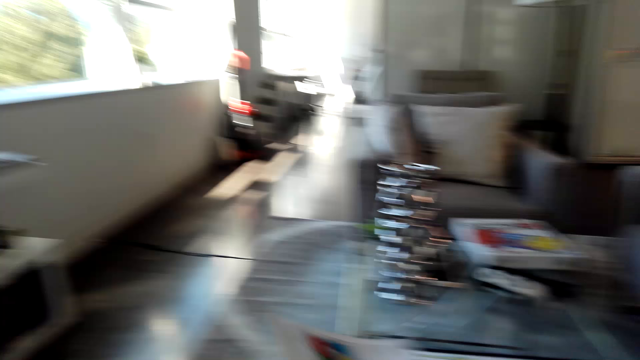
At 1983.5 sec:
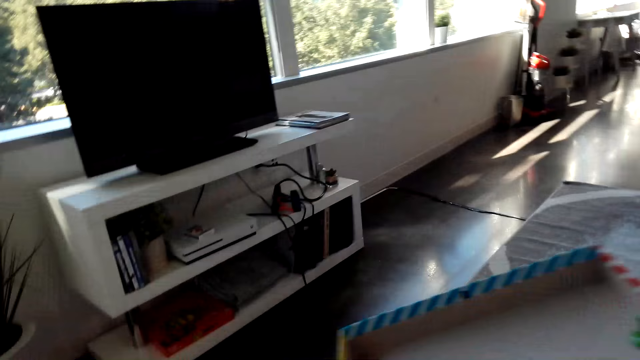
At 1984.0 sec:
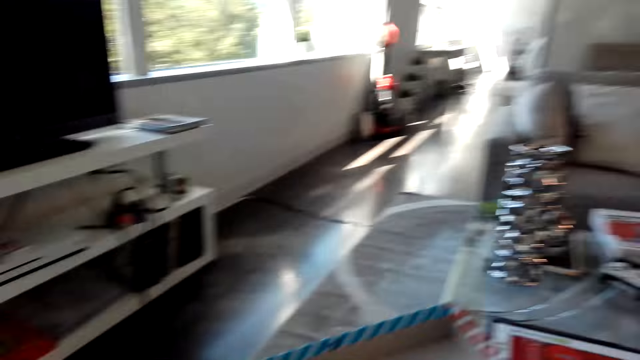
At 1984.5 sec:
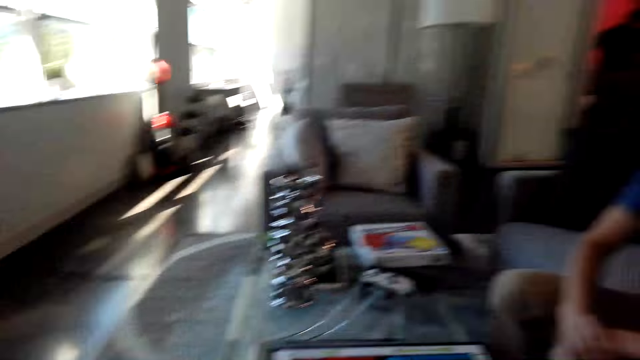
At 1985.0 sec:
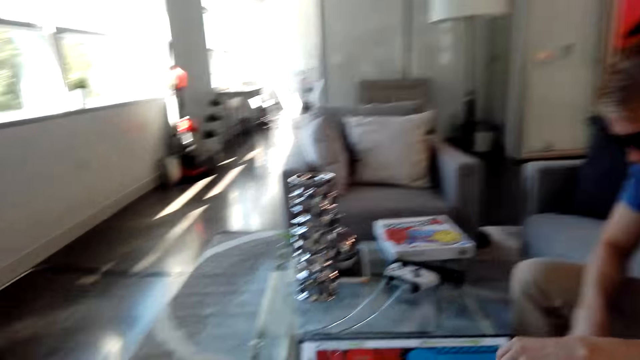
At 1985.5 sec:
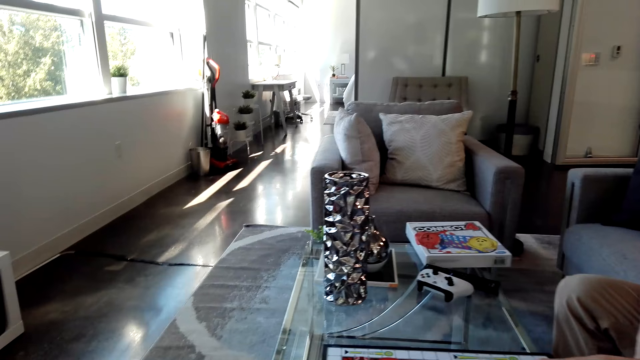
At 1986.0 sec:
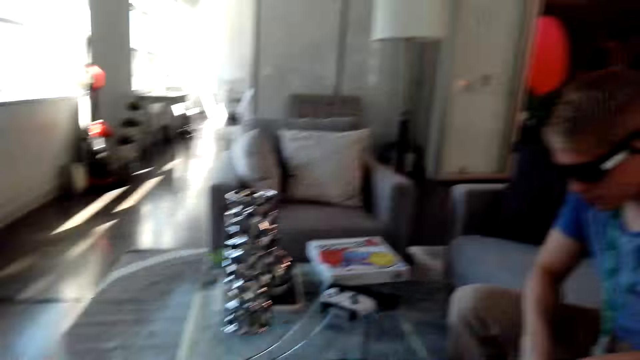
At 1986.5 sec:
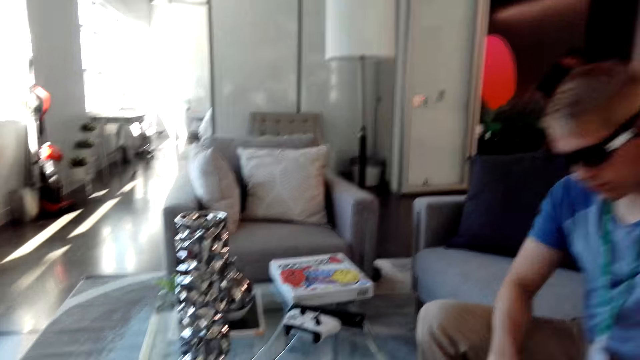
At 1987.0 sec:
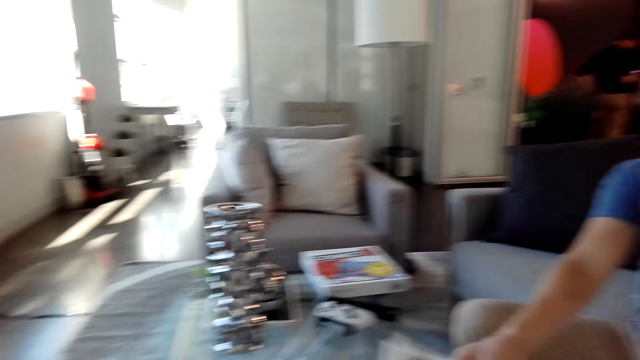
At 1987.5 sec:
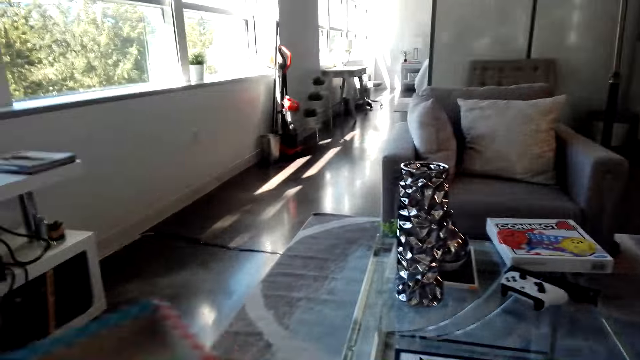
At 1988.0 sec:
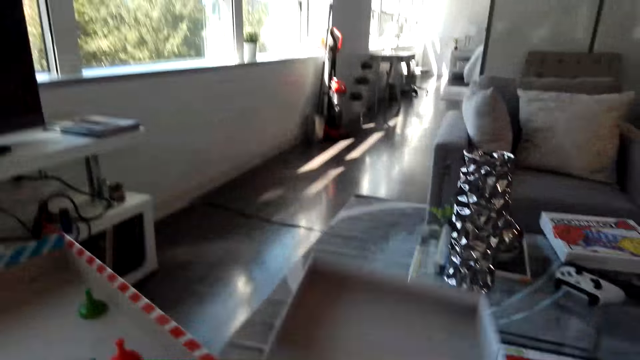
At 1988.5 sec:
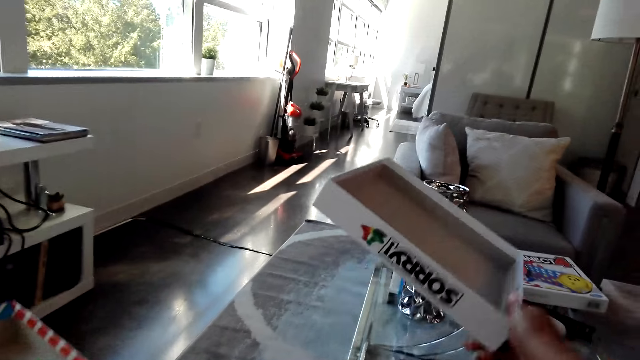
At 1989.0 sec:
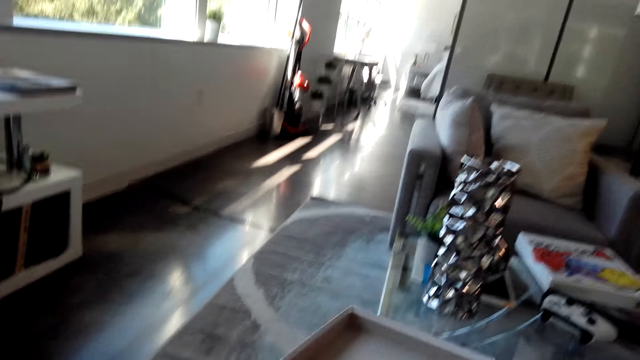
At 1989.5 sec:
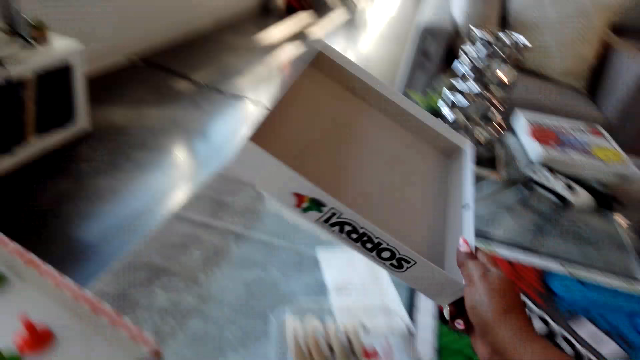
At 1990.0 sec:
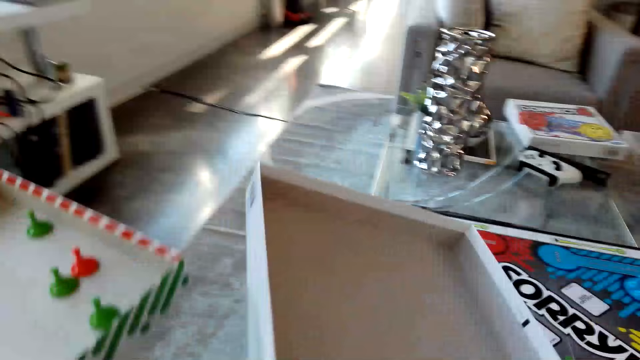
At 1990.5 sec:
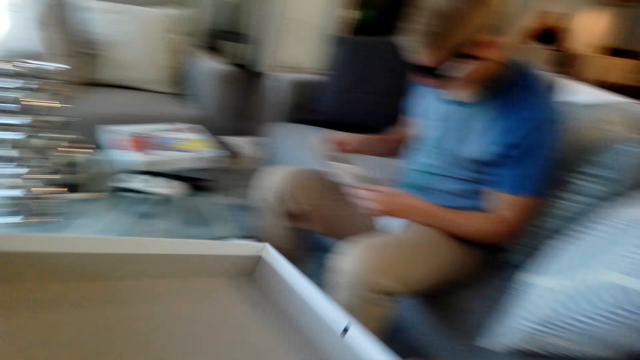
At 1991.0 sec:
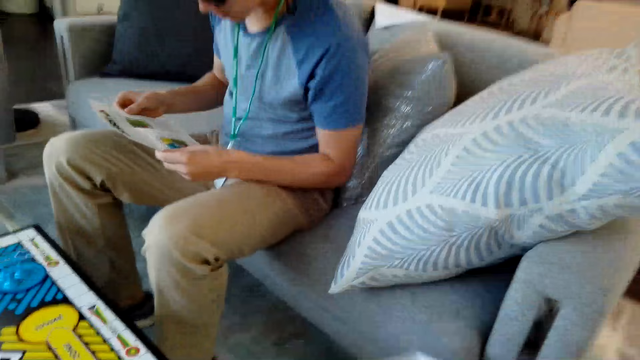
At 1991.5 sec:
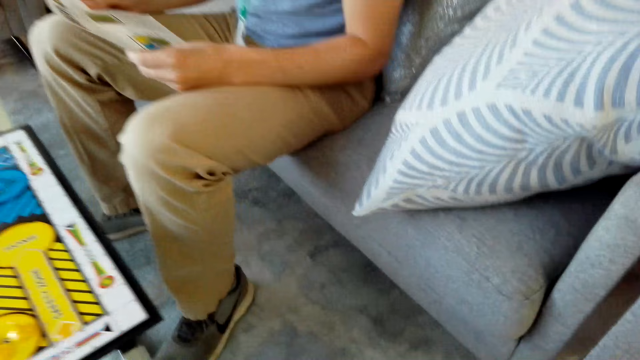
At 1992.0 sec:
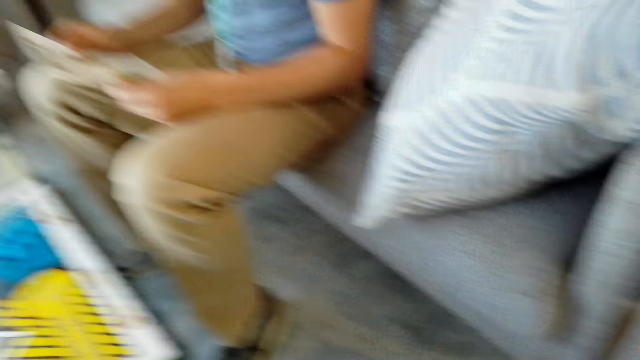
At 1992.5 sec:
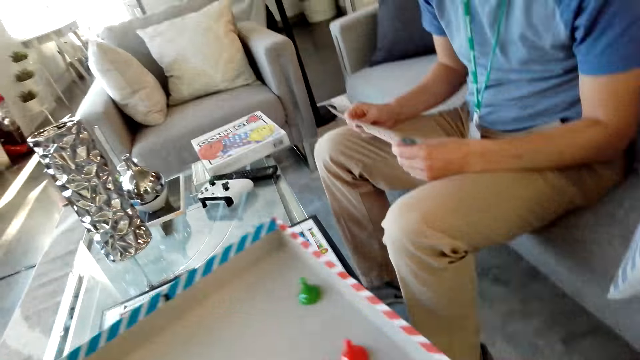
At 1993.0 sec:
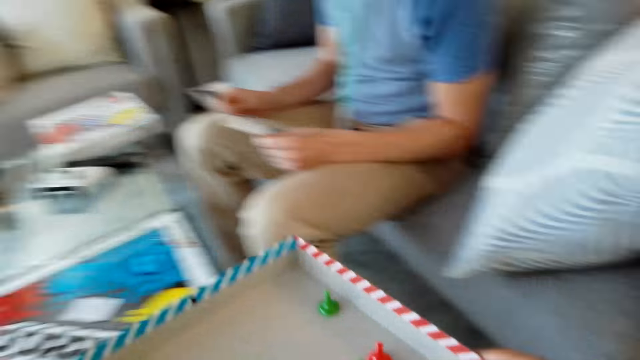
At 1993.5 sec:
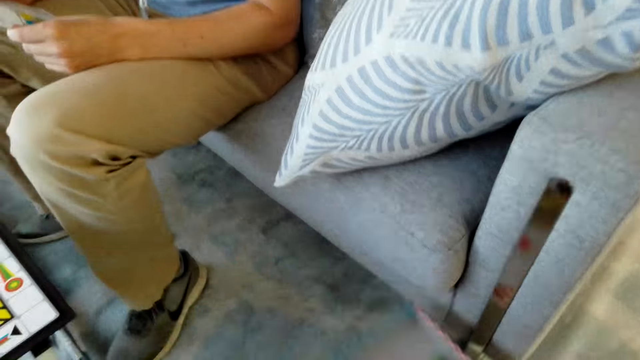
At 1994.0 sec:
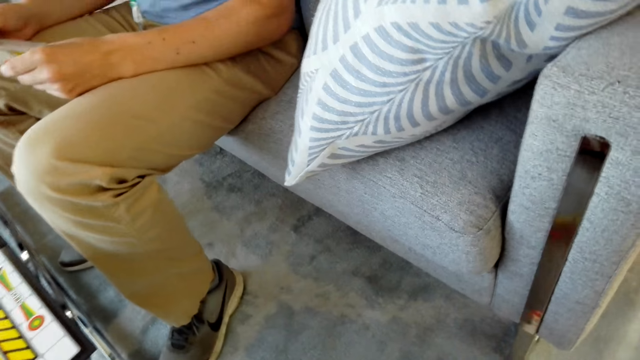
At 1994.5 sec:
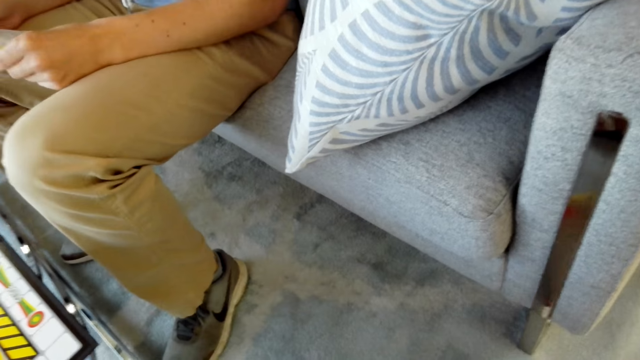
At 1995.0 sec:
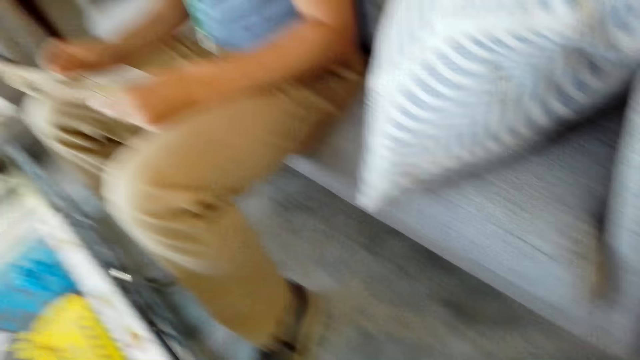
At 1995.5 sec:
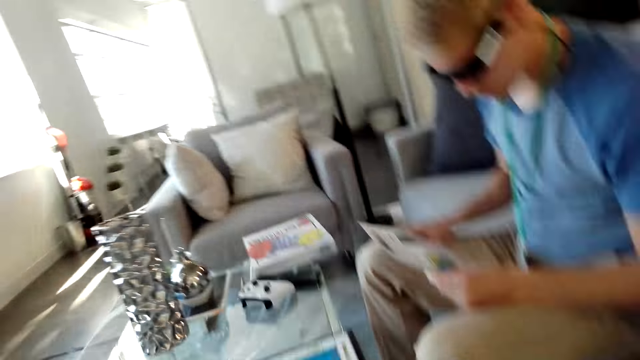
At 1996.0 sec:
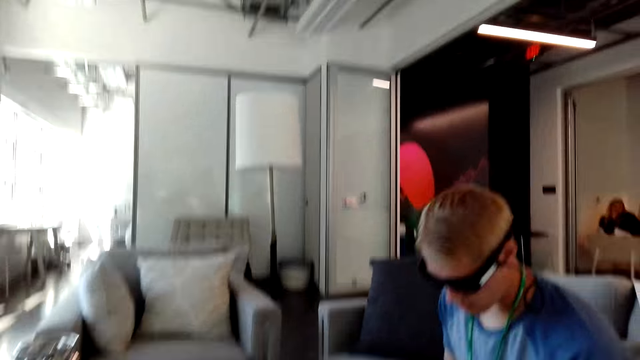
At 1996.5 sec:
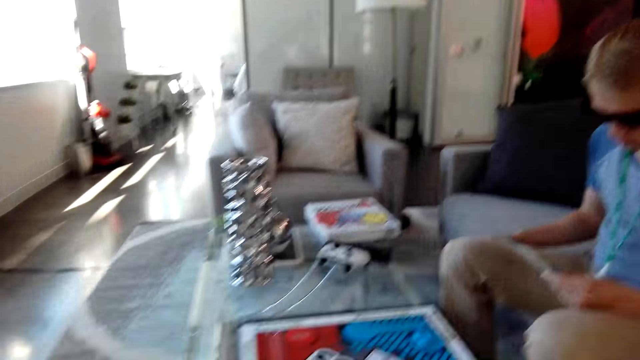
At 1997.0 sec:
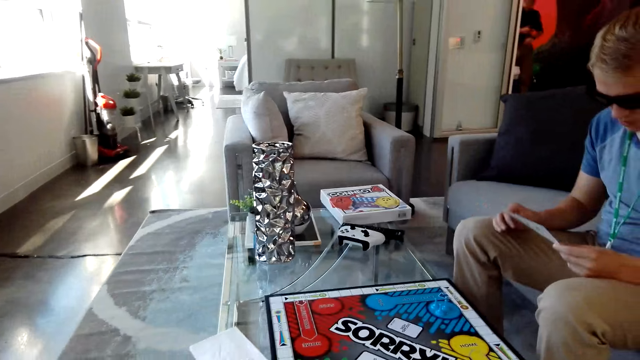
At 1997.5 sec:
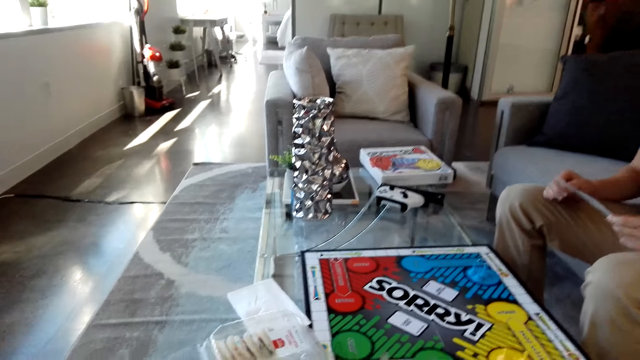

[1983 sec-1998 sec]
The camera wearer talks with a man. They hold the box. The man moves his hand and stretches his hand towards the camera wearer. The camera wearer moves the box. They put down the box. They hold the box with the other hand. They put down the box. The man holds the paper. He reads the paper.

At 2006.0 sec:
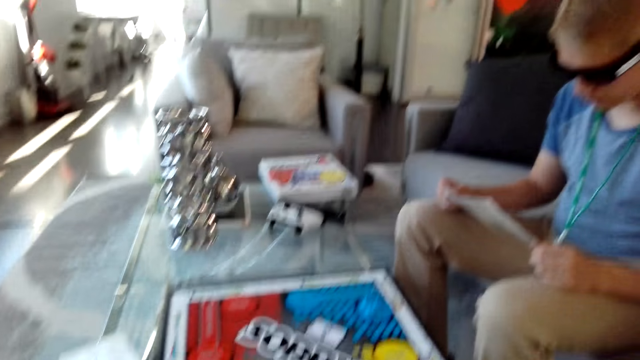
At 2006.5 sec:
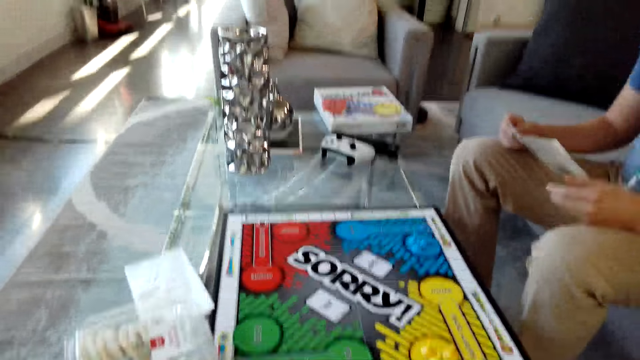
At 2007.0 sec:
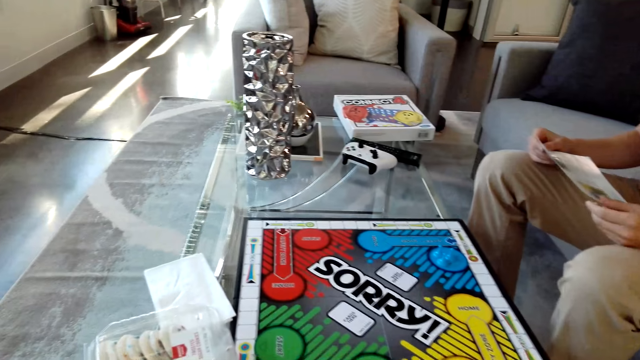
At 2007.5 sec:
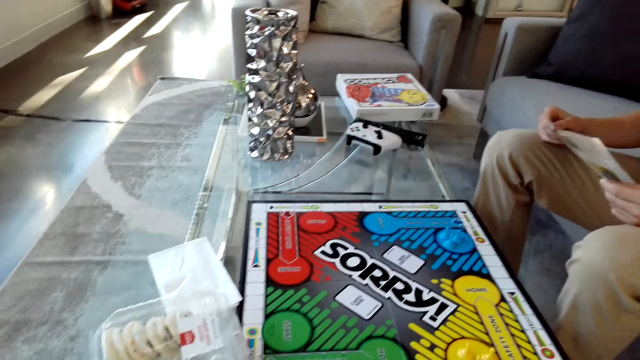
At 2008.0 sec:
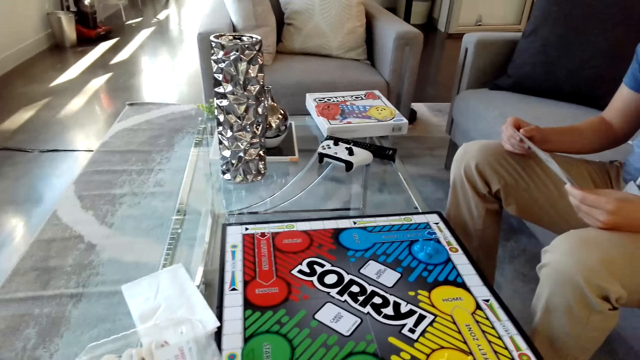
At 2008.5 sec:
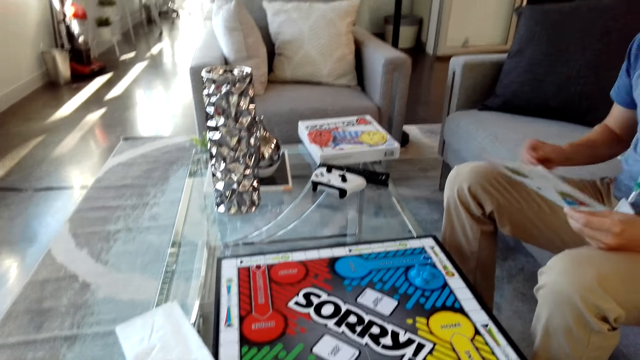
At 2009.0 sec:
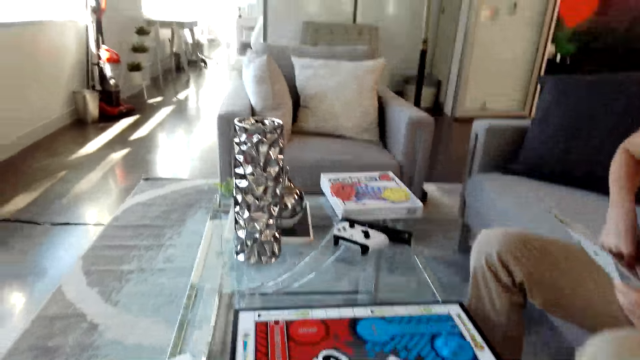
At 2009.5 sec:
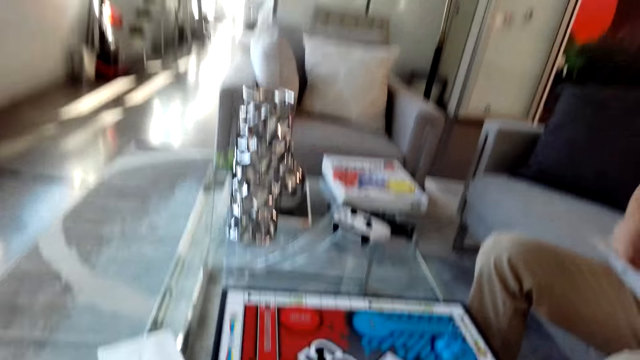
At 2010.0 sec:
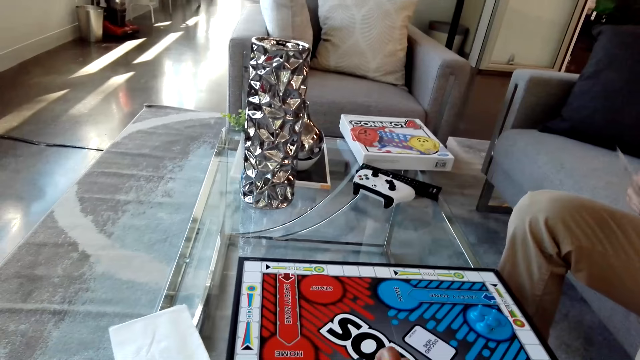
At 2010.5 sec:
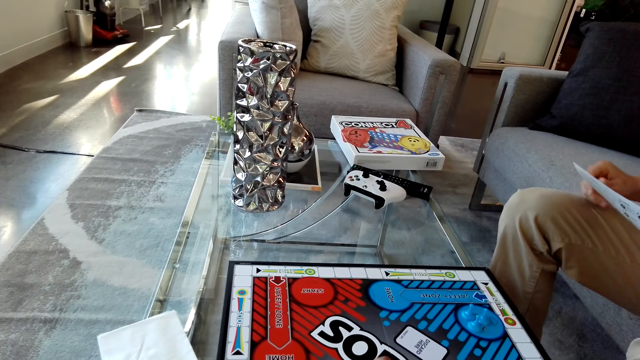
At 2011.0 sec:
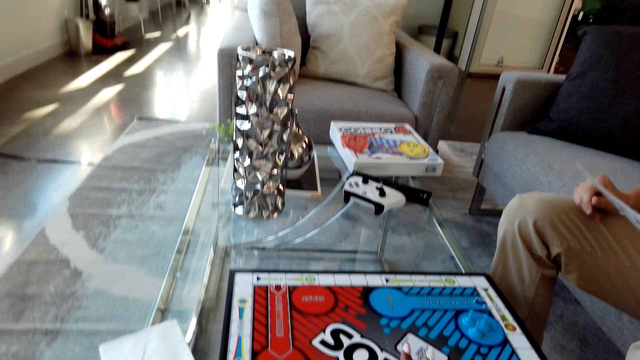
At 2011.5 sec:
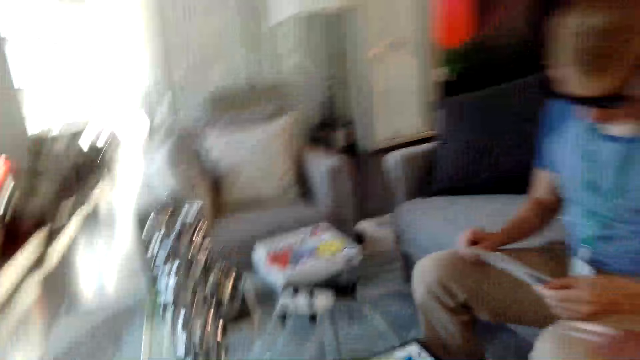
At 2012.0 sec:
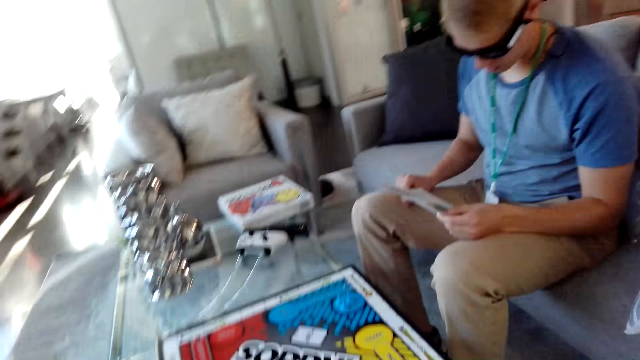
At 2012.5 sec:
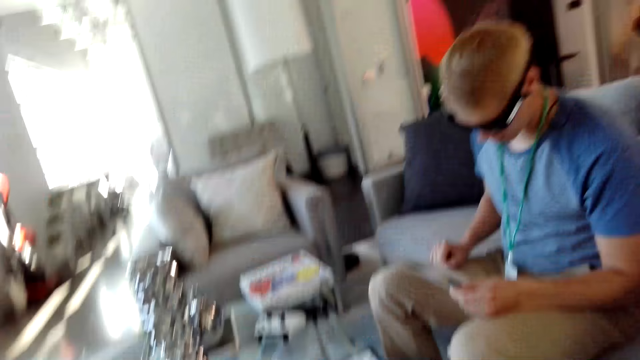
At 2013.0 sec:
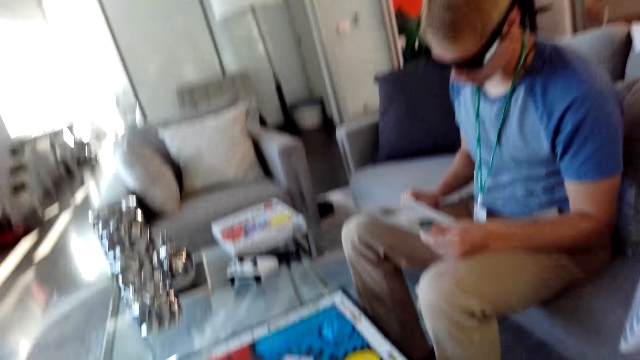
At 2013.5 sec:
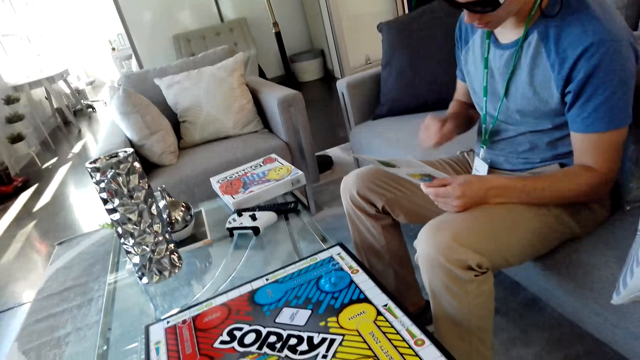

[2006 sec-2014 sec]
A man scratches himself.
